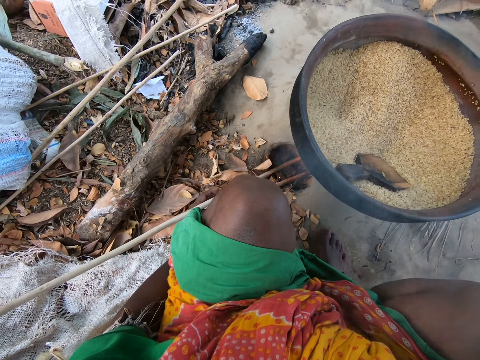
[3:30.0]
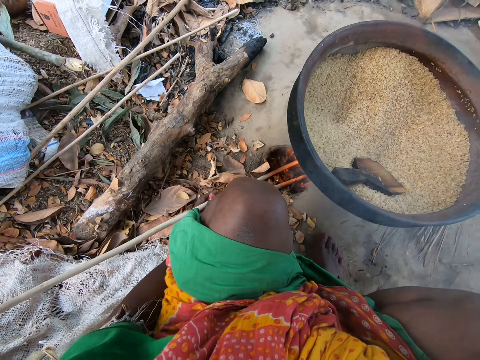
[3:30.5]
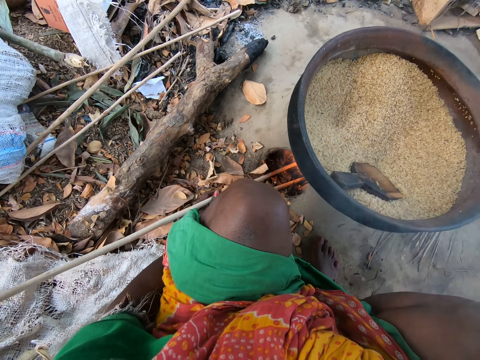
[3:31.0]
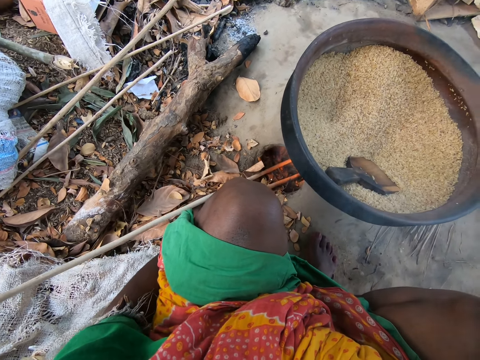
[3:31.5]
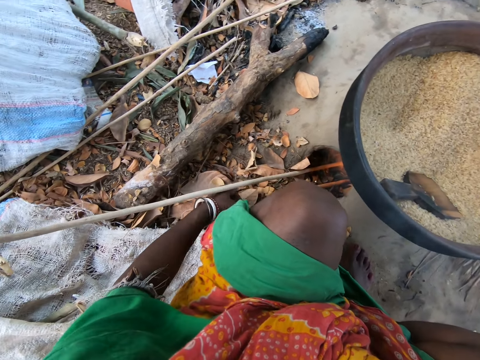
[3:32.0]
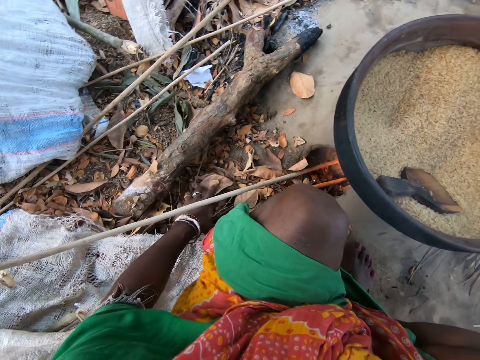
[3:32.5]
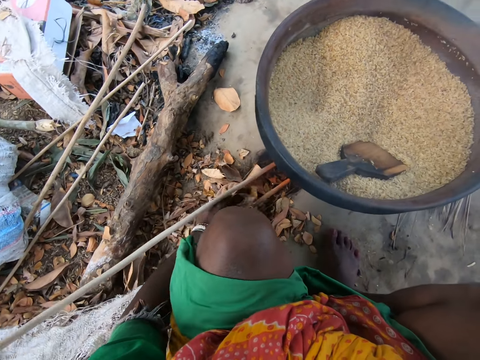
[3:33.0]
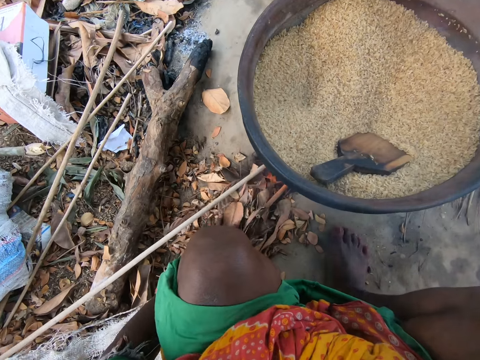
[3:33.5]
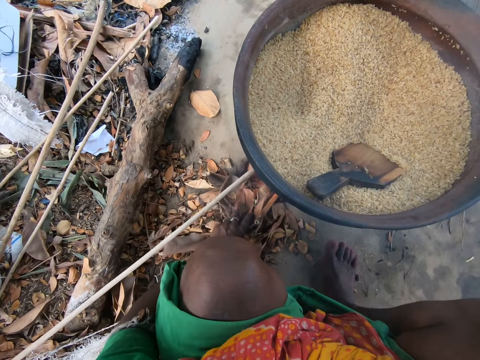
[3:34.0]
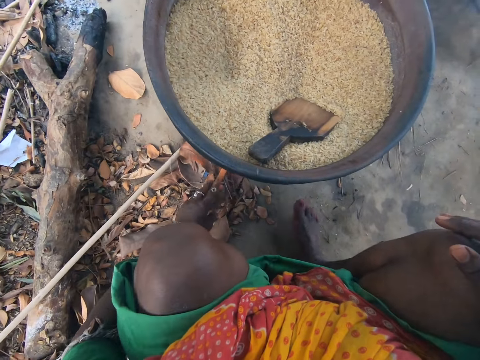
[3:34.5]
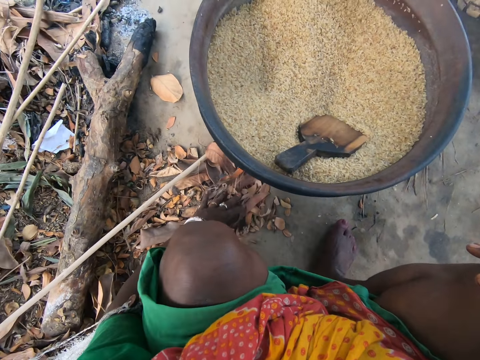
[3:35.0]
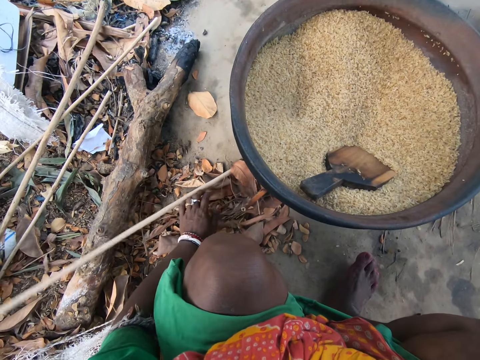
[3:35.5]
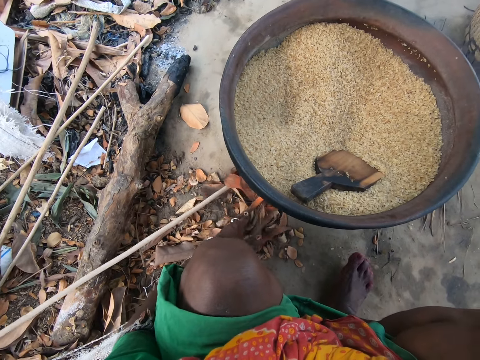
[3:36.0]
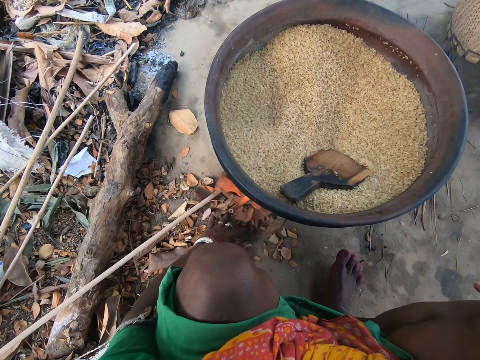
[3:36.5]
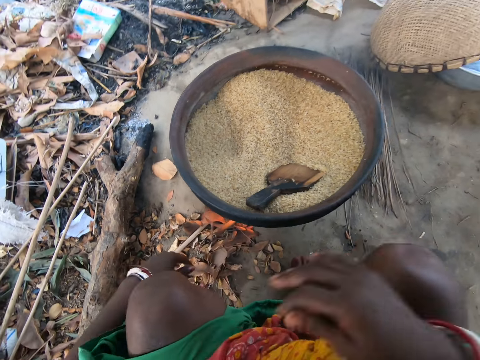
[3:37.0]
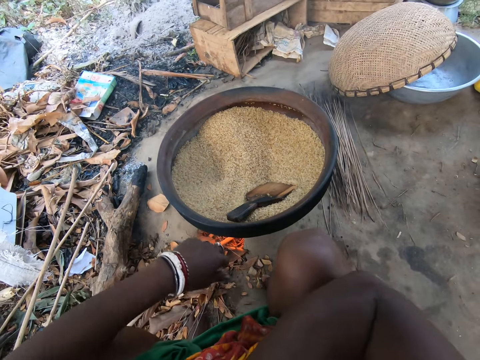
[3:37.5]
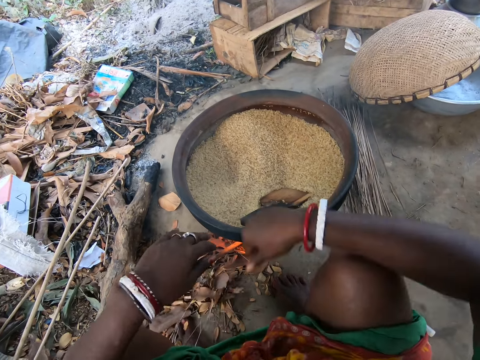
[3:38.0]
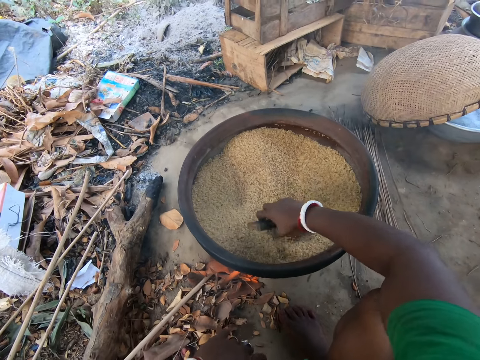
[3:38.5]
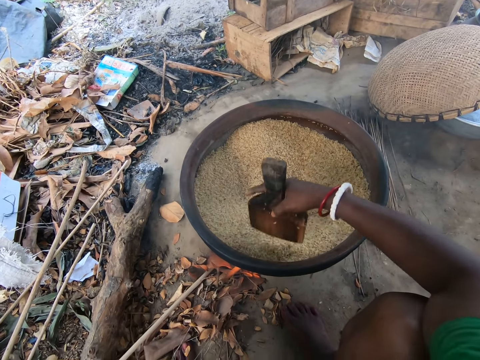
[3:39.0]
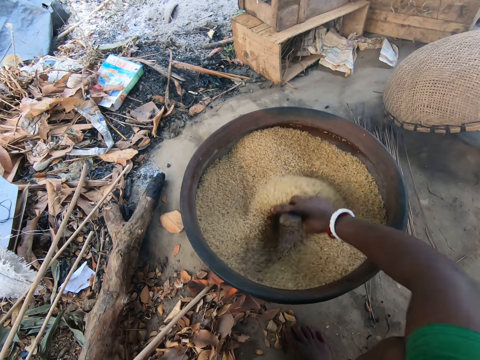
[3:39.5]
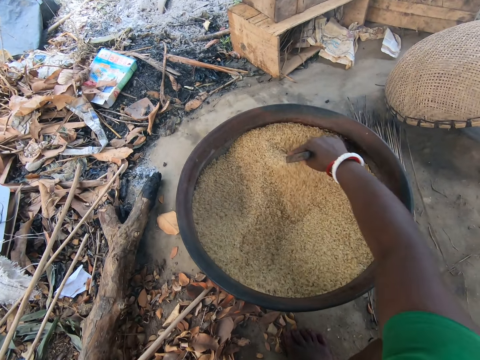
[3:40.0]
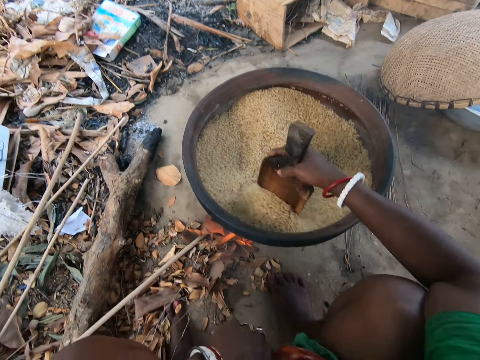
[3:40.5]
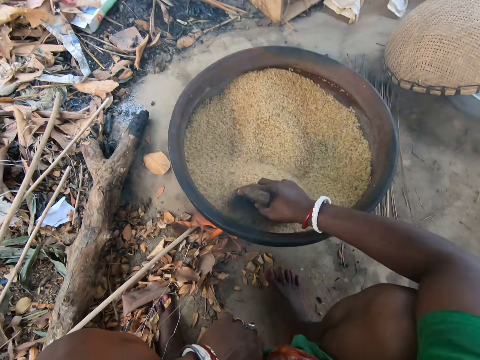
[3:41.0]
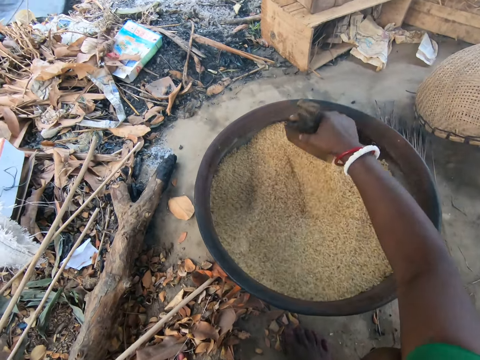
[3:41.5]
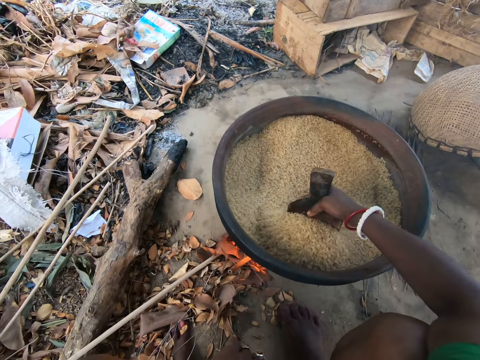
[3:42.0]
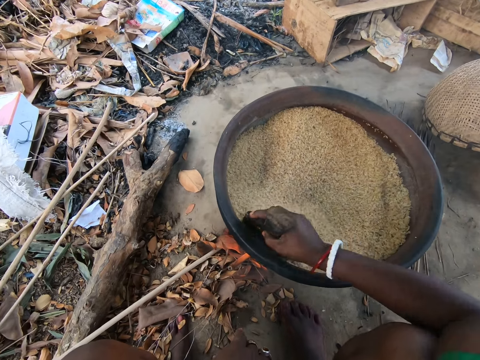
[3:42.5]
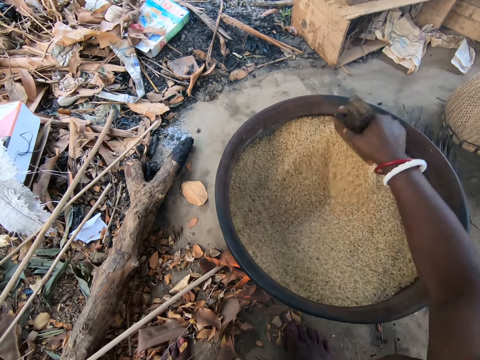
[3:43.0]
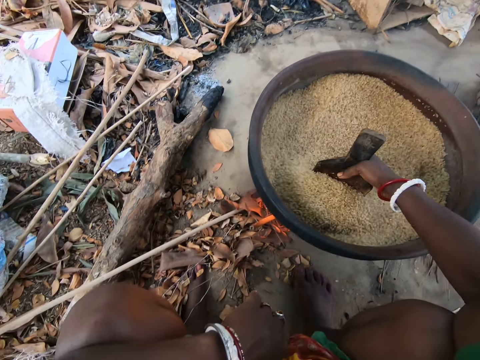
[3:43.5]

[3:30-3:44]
The camera wearer pushes dry leaves into the earthen stove with her left hand. She speaks. She picks up the spatula in the pan with her right hand. She stirs cassava flakes in the pan with the spatula in her right hand.

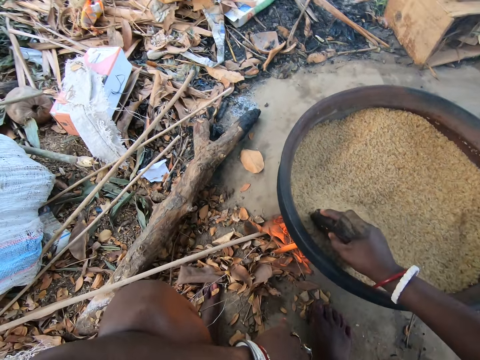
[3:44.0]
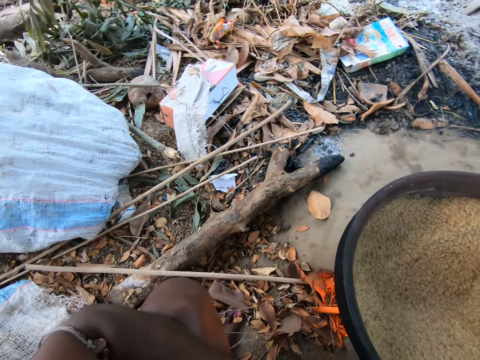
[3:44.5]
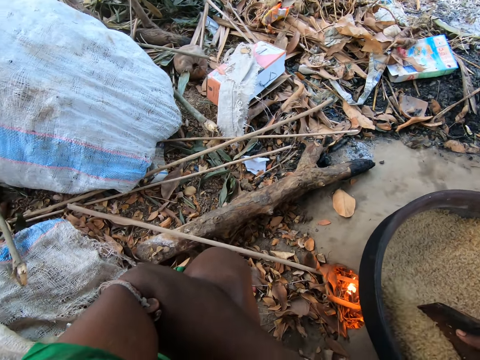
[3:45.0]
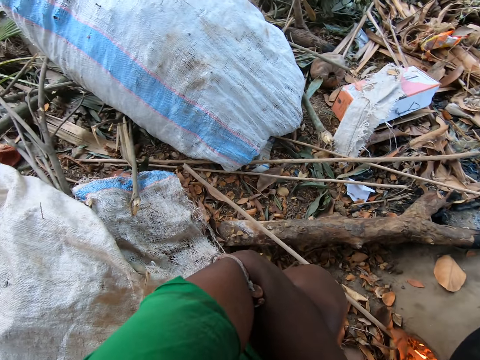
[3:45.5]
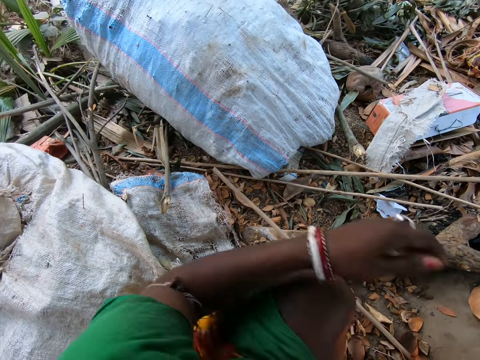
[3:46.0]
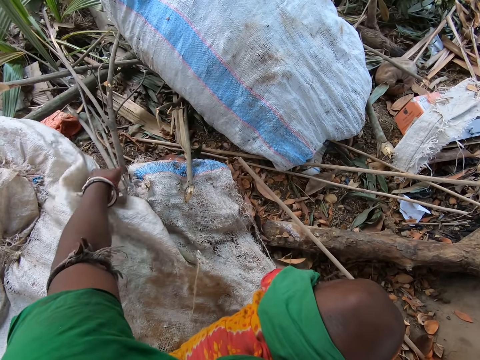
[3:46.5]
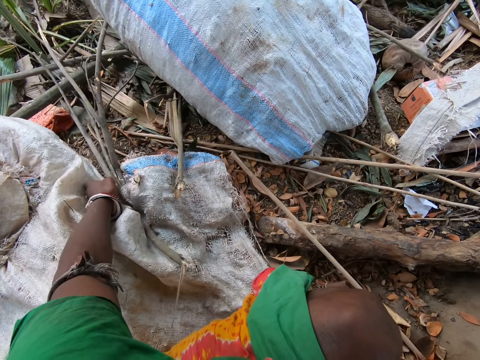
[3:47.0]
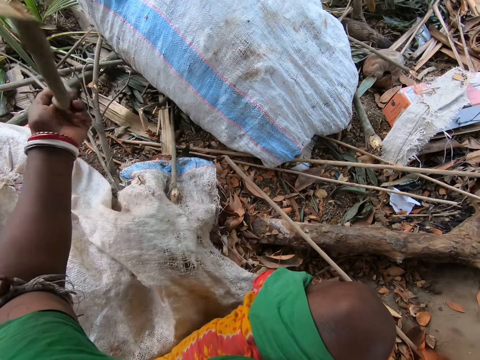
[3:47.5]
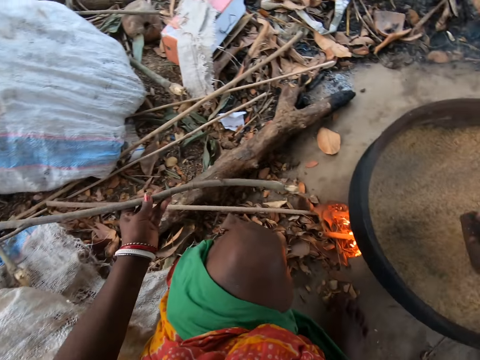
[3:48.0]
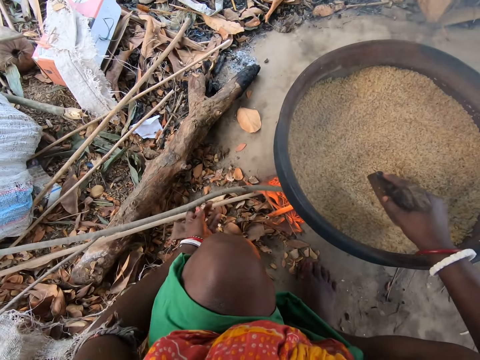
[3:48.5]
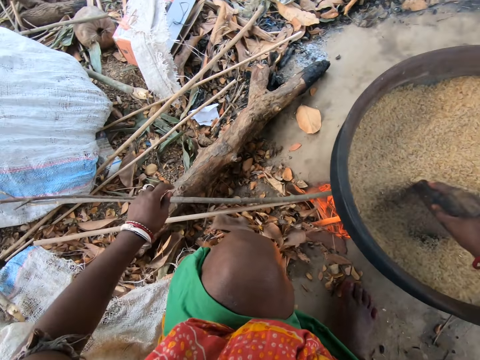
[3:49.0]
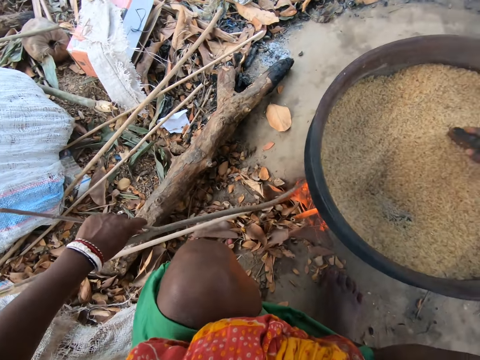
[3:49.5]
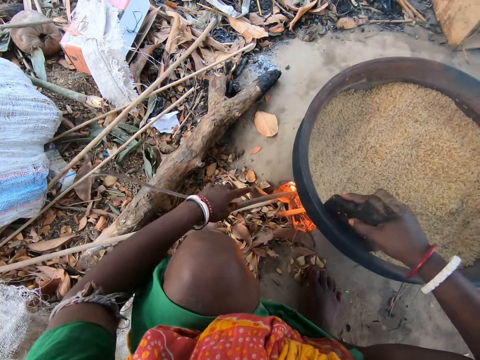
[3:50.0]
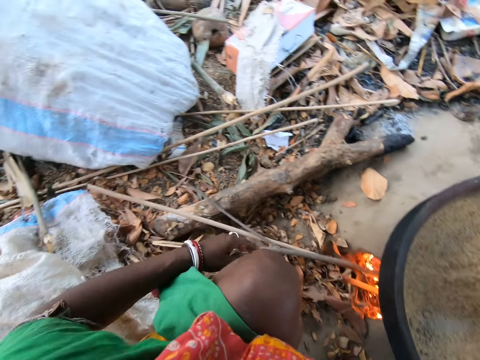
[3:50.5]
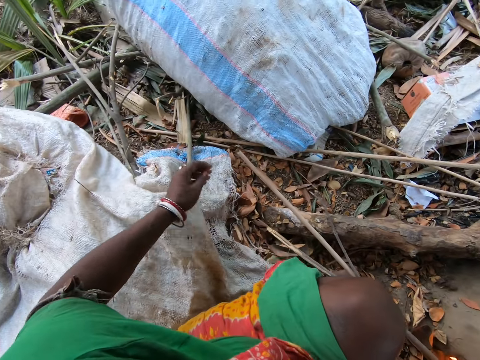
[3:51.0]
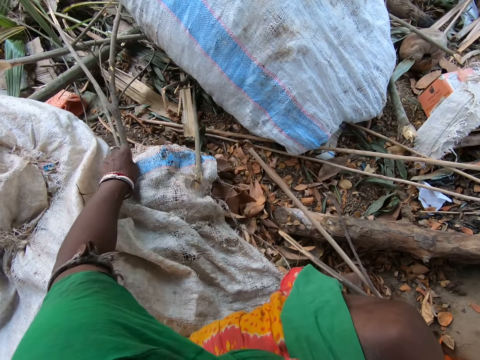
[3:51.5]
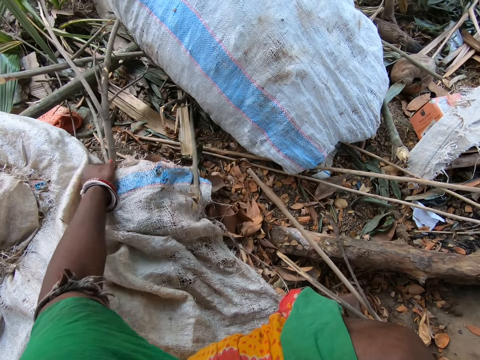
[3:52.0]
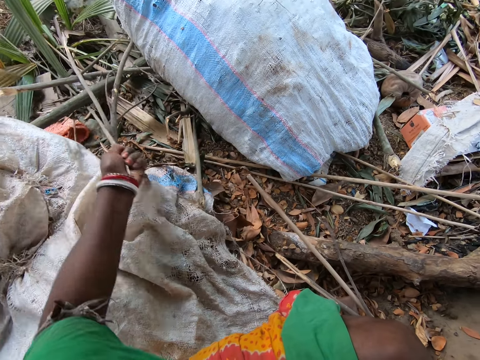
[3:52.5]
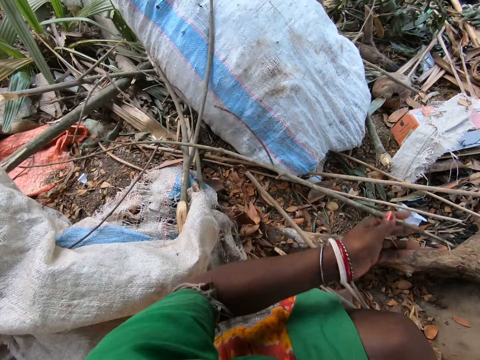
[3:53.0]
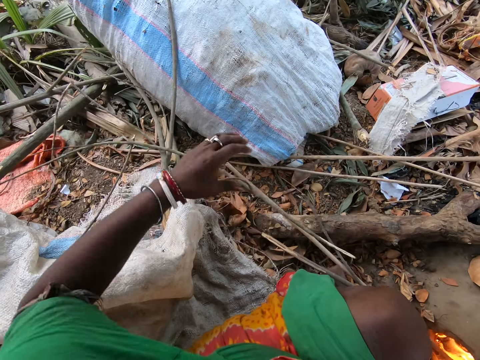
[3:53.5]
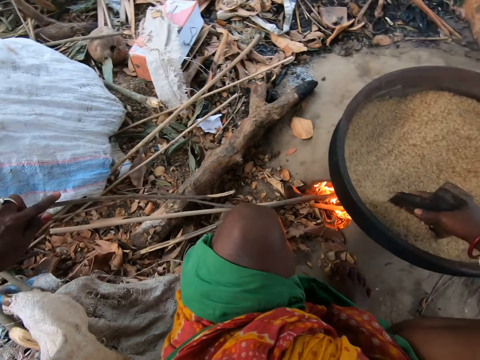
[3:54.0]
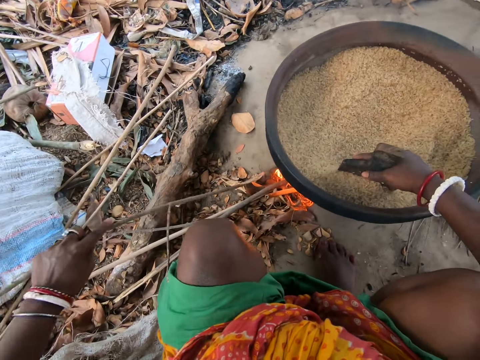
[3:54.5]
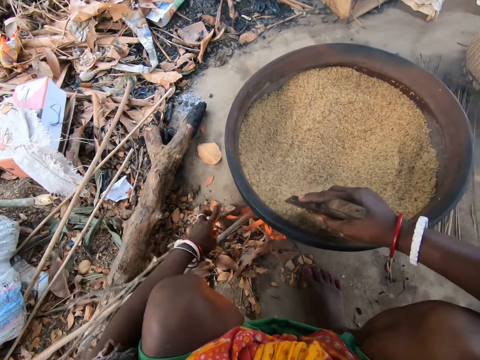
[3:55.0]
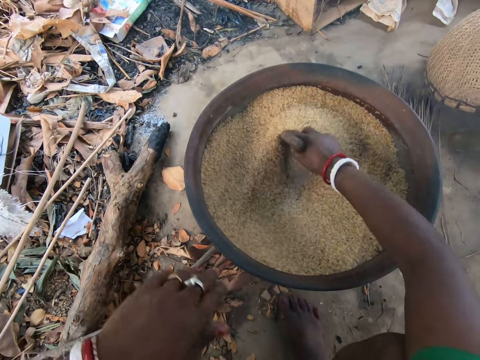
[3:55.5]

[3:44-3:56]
The camera wearer looks around. She picks up a stick from the ground with her left hand. She places the stick into the earthen stove with her left hand. She picks up a stick from the ground with her left hand. She places the stick into the earthen stove with her left hand.
